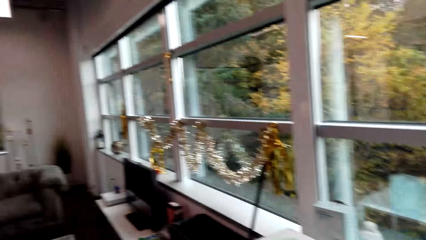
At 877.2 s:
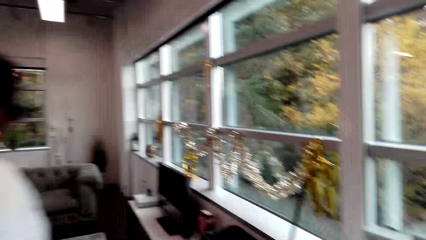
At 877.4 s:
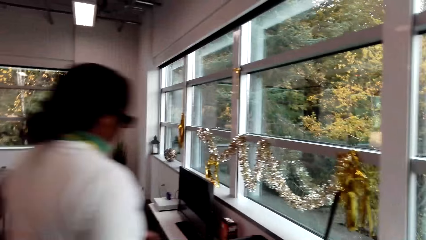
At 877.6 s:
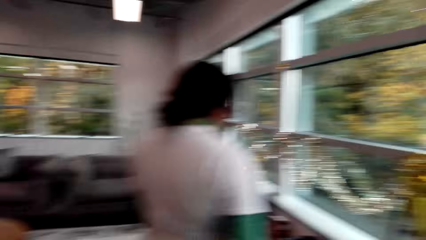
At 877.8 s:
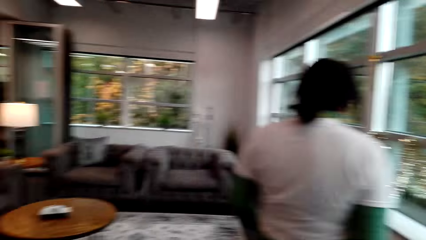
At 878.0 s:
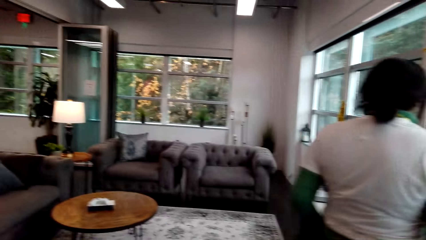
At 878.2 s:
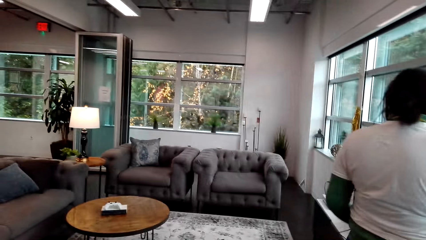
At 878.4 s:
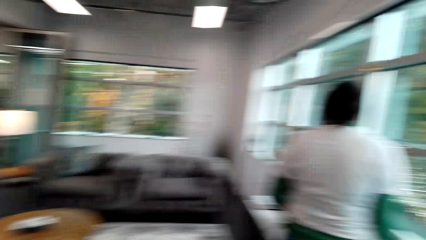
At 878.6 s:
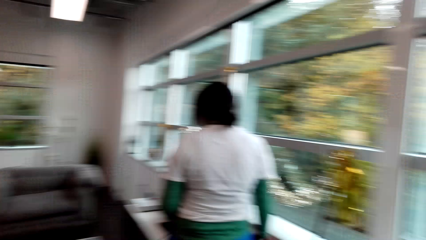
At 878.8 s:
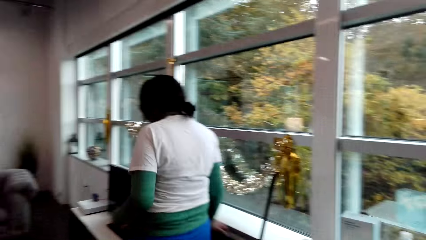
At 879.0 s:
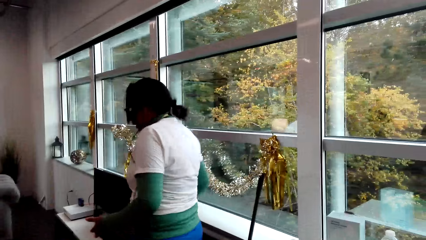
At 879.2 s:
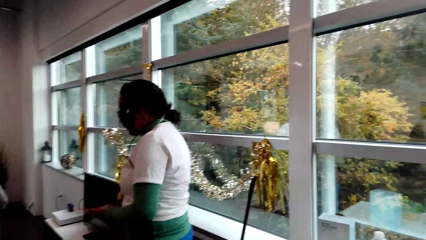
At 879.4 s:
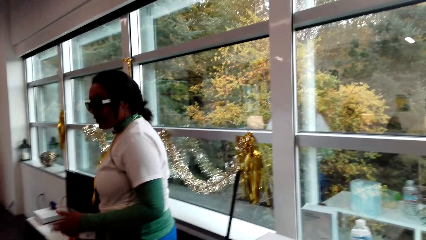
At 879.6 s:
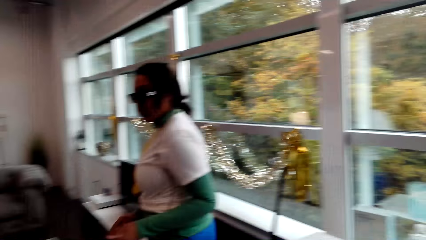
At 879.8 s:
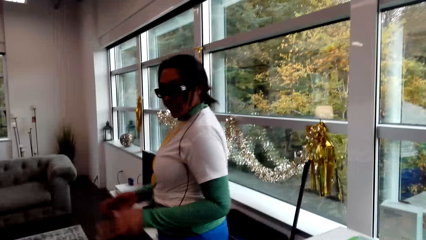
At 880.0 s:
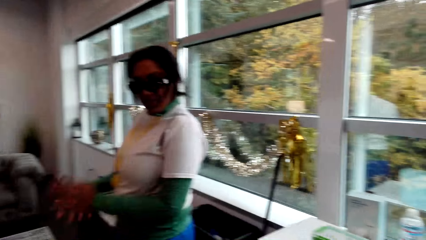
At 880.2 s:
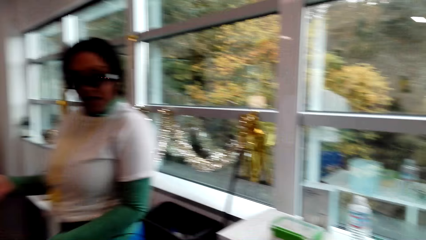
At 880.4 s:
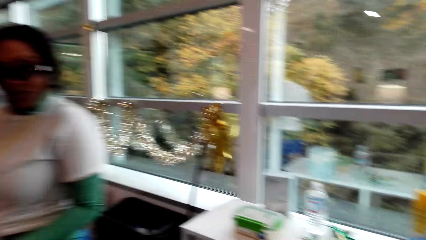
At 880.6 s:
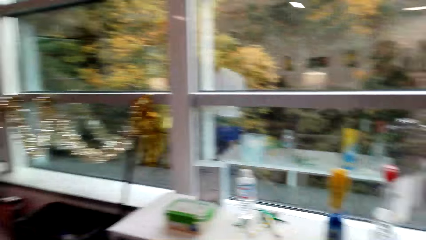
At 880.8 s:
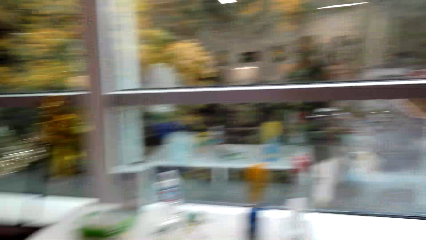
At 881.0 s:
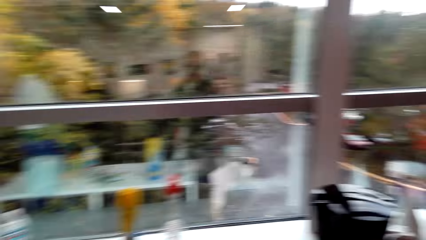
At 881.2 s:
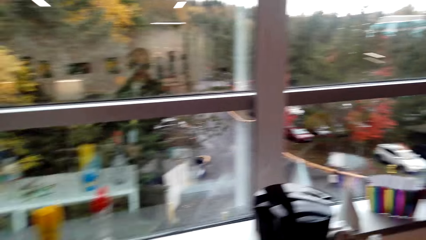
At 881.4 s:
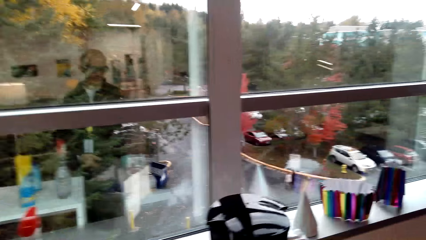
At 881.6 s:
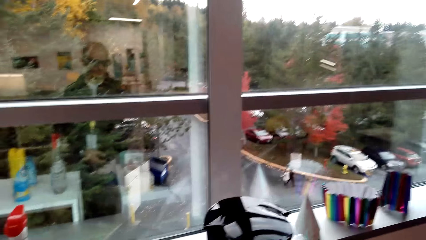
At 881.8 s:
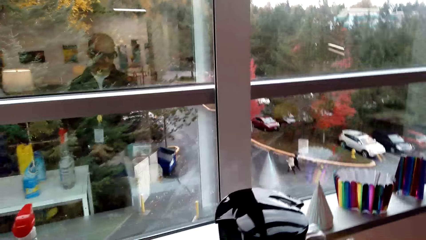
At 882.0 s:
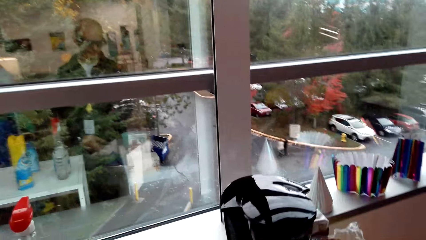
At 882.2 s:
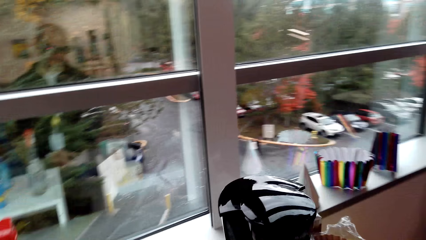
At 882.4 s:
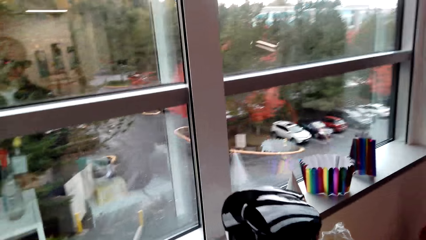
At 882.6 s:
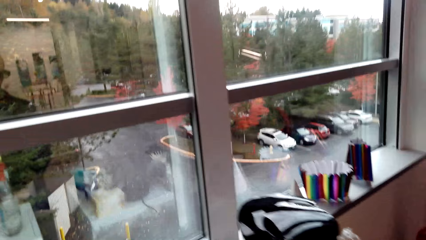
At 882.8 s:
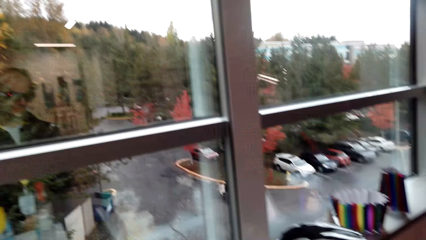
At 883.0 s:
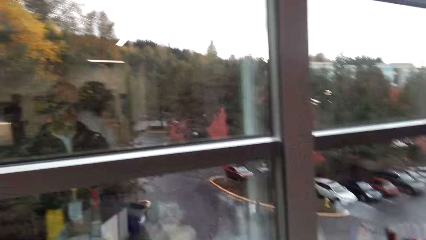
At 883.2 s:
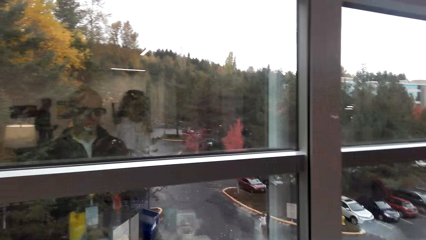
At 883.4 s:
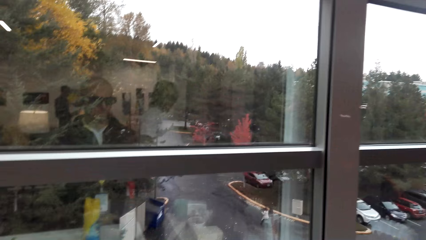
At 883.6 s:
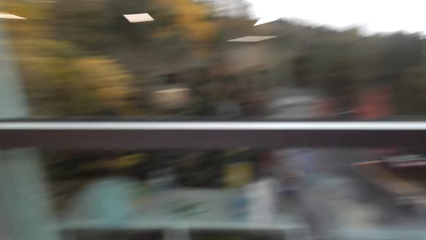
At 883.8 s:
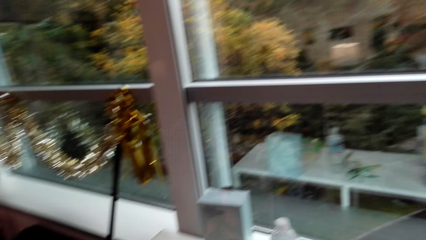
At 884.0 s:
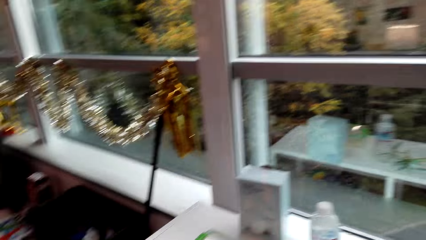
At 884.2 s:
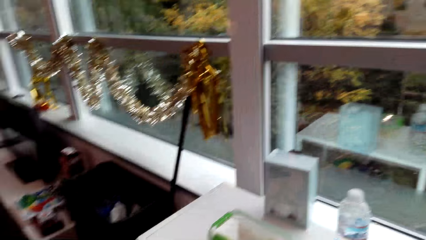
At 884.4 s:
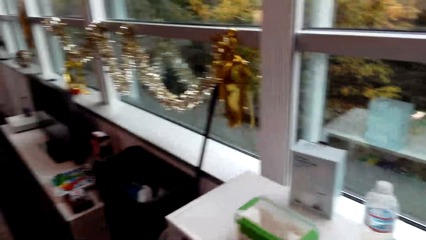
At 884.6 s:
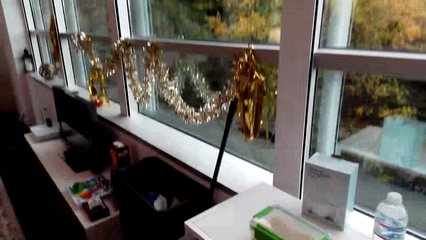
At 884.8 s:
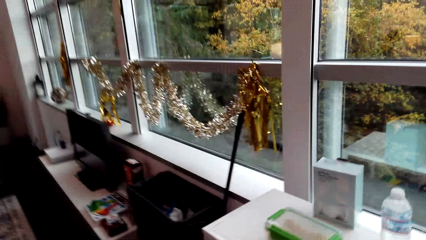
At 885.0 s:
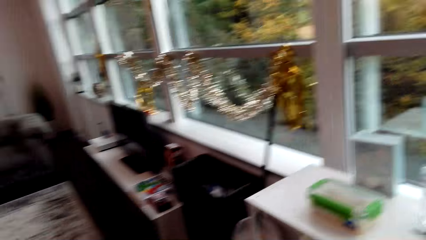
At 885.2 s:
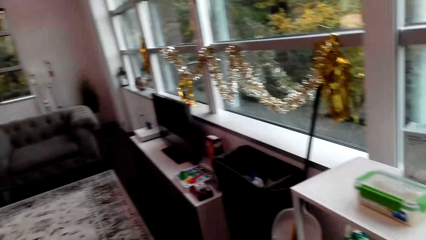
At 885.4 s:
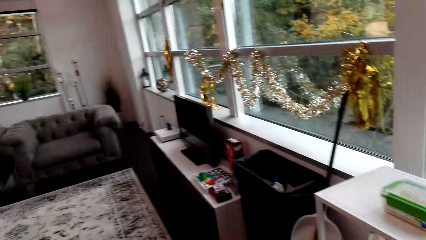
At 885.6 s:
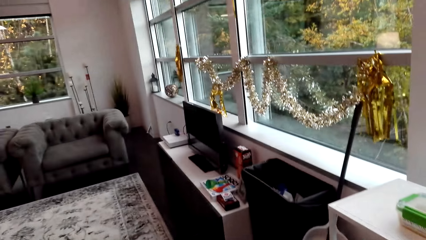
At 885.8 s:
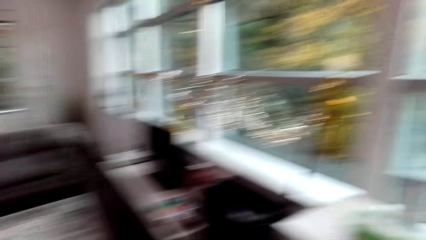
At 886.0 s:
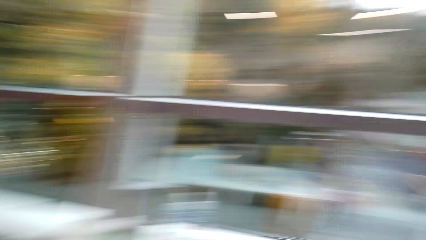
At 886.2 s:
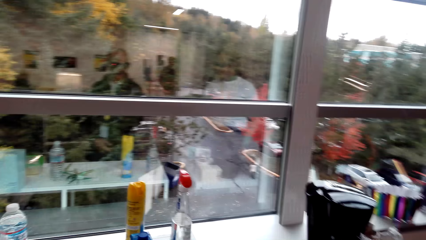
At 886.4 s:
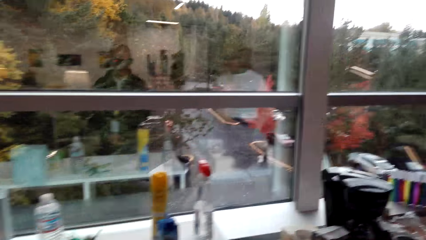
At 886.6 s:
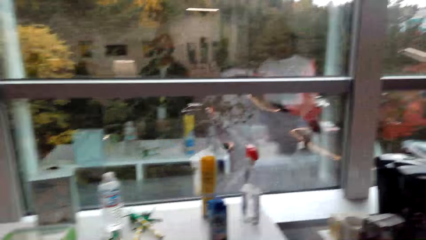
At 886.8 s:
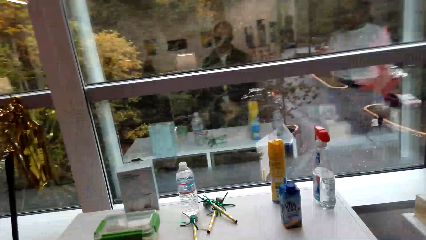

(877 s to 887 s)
The woman walks around the room. The camera wearer turns around the room.

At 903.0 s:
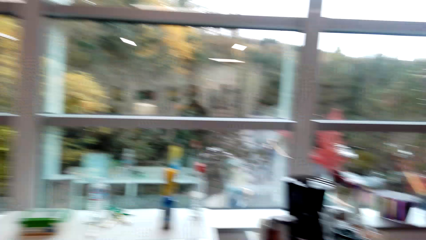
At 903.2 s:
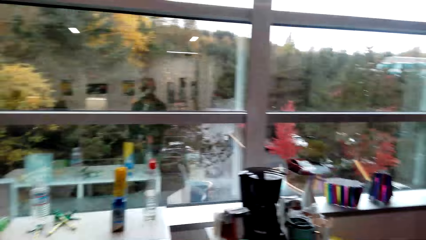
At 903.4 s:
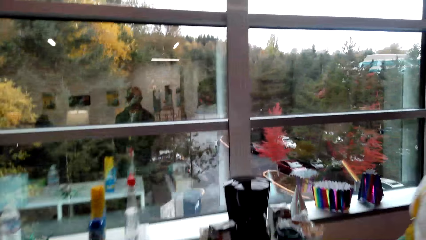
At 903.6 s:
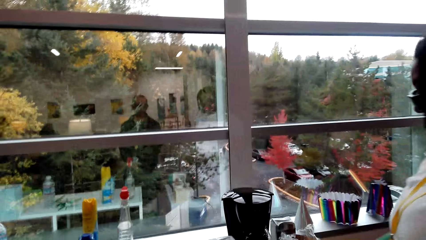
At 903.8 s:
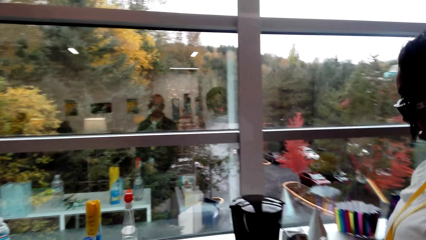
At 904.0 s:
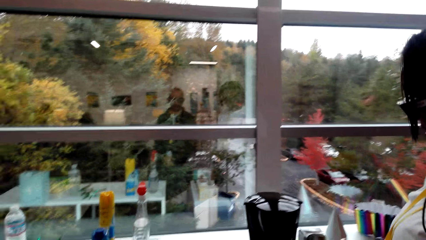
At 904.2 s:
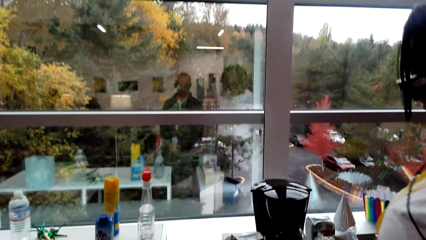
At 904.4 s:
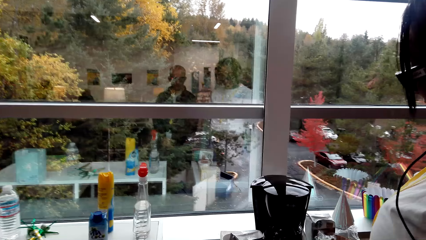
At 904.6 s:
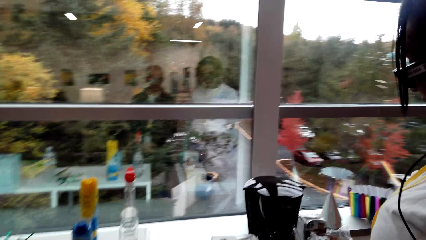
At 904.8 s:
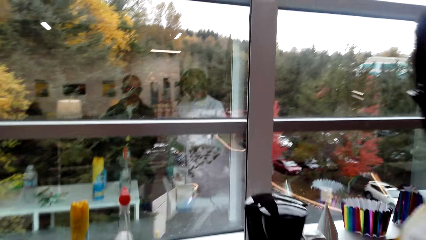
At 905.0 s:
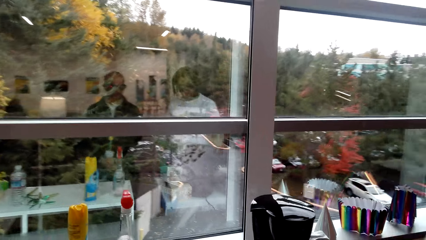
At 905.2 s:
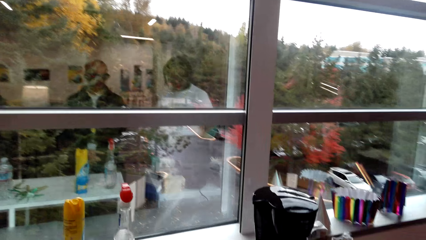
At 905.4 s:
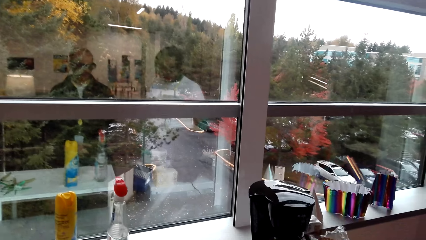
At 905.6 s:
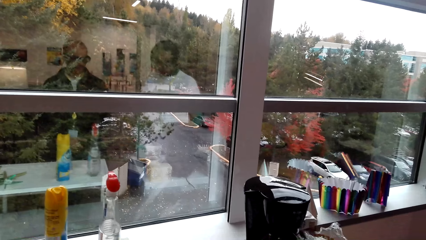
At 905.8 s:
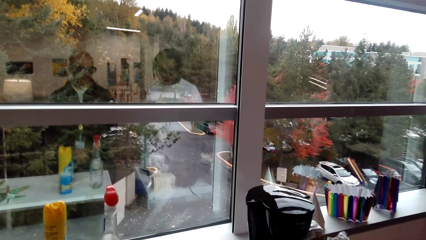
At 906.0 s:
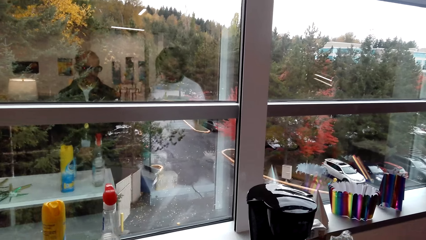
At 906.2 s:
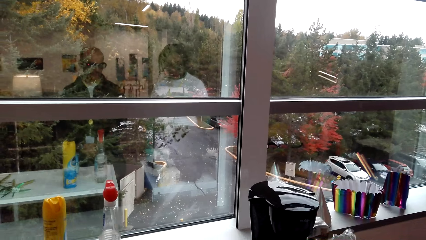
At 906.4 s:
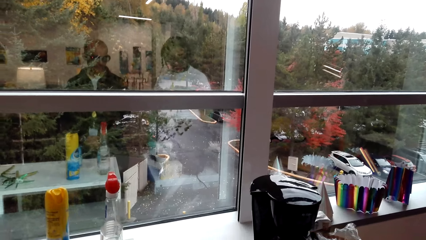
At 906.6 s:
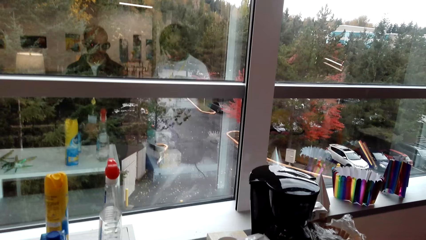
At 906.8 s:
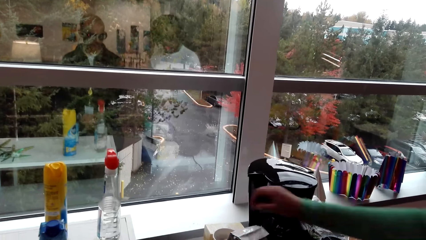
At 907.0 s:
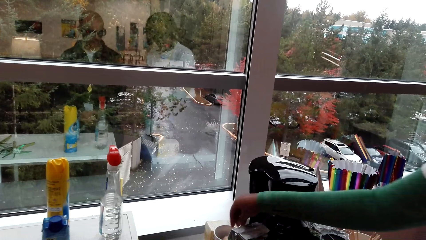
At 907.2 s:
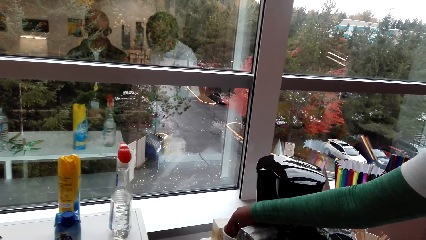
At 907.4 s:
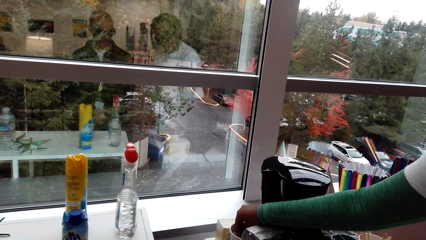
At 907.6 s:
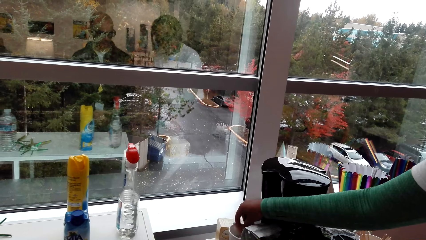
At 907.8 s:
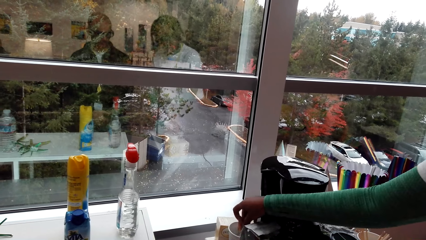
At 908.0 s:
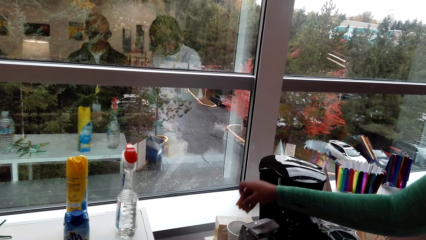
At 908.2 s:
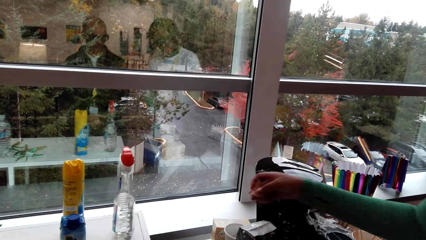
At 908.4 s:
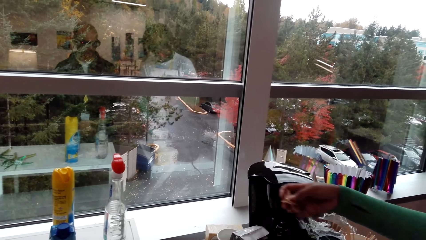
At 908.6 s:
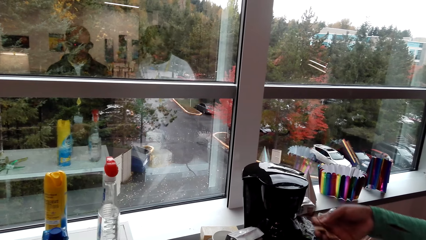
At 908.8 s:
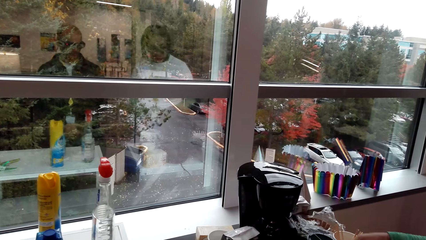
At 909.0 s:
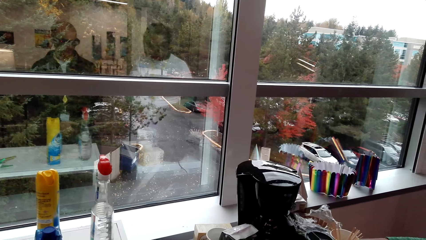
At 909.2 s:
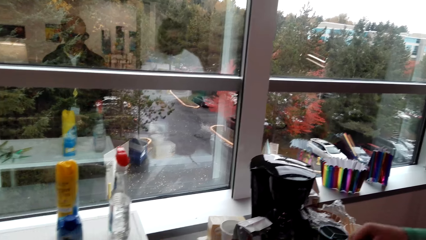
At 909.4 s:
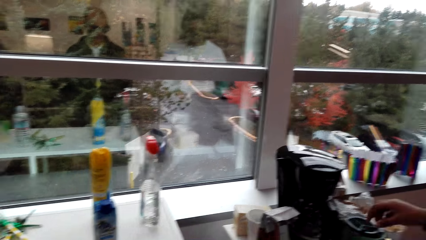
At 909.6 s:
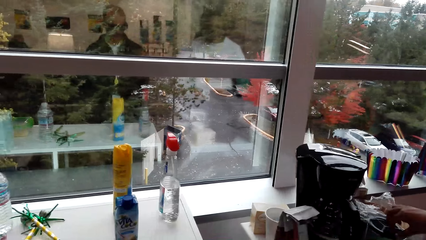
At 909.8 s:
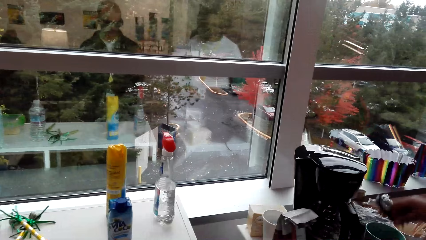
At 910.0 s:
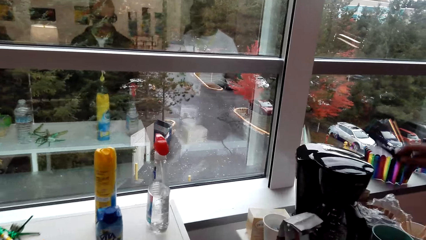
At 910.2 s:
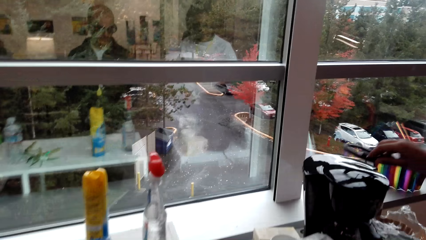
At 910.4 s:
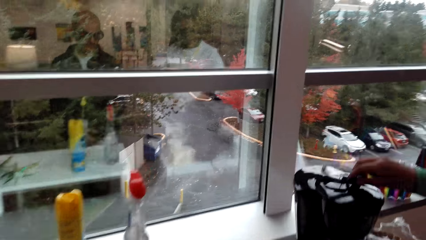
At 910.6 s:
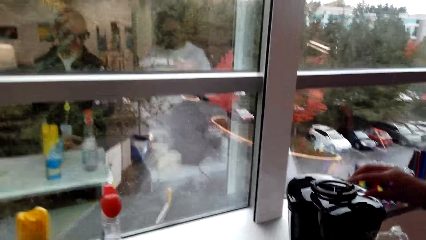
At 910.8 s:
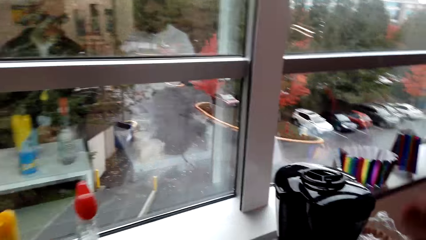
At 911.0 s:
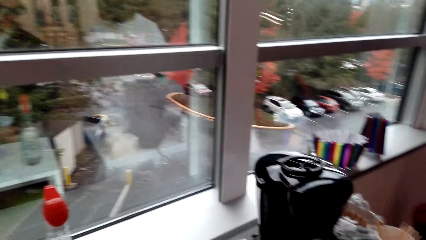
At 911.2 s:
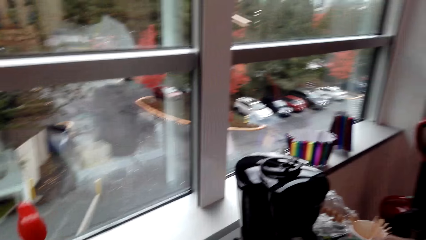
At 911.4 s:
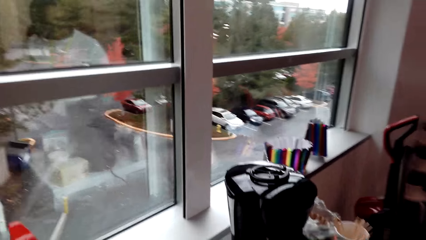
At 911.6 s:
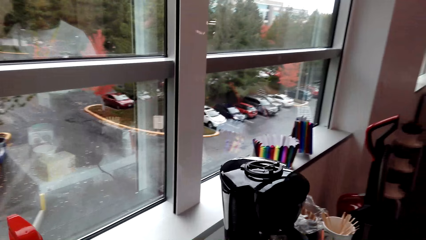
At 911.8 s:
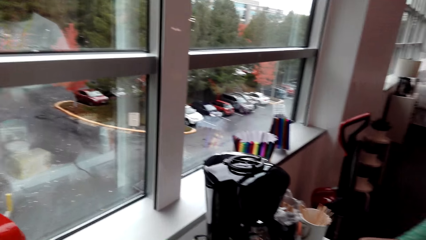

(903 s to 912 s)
A woman stands beside the camera wearer. She picks a sachet and opens the mug. The camera wearer puts the lid on top of the coffee maker machine.
